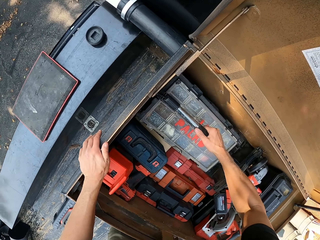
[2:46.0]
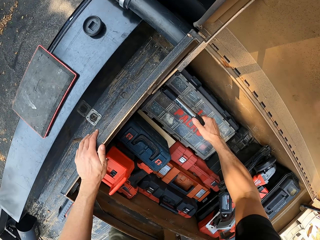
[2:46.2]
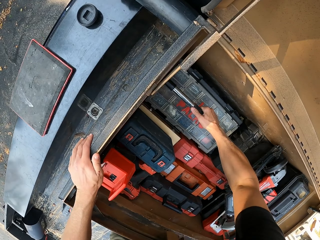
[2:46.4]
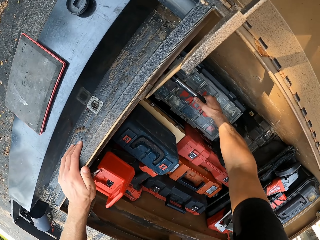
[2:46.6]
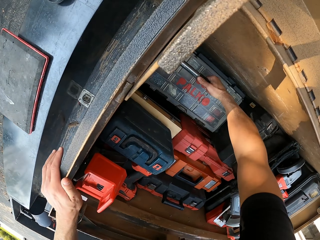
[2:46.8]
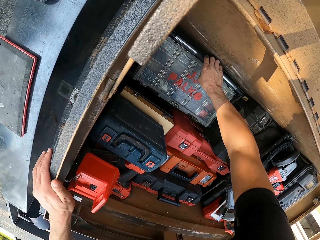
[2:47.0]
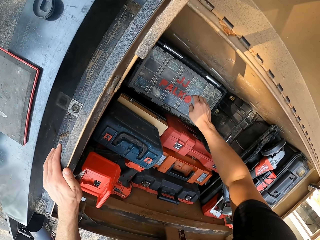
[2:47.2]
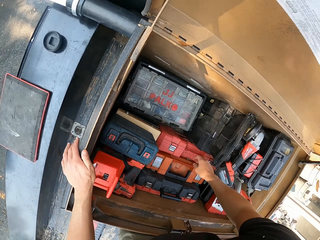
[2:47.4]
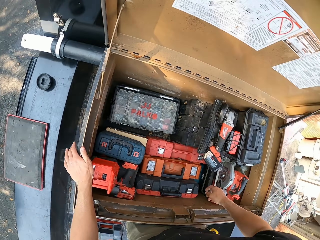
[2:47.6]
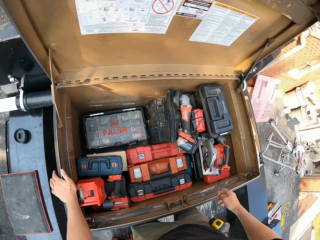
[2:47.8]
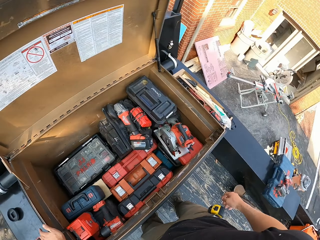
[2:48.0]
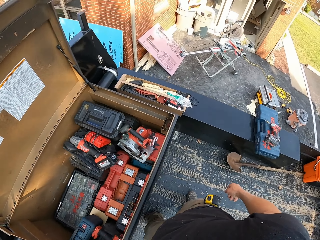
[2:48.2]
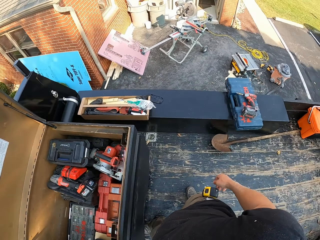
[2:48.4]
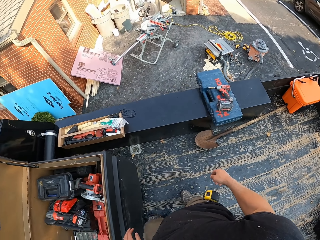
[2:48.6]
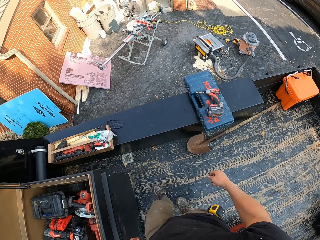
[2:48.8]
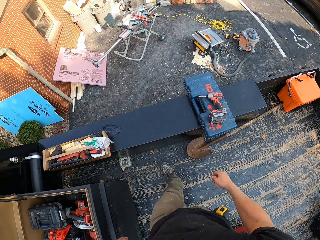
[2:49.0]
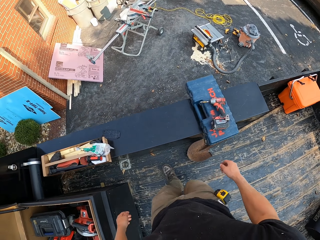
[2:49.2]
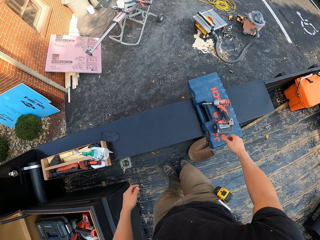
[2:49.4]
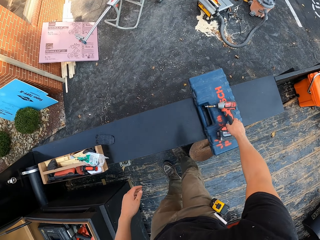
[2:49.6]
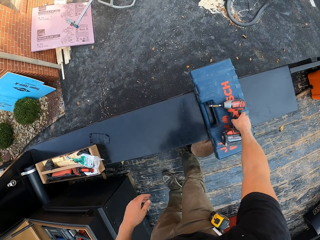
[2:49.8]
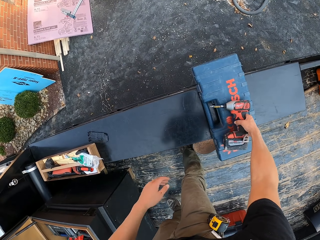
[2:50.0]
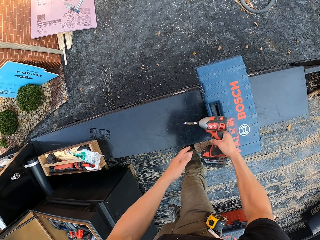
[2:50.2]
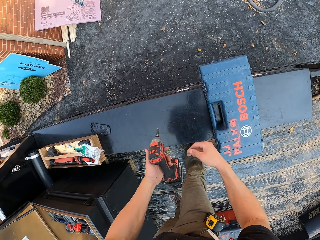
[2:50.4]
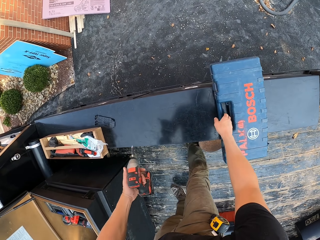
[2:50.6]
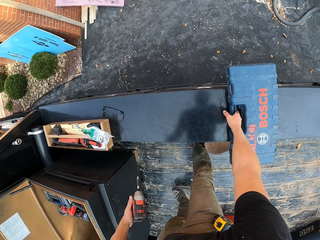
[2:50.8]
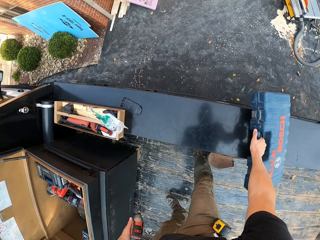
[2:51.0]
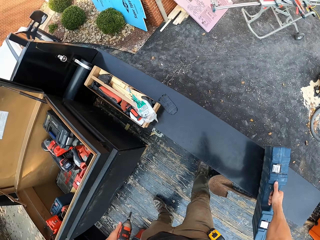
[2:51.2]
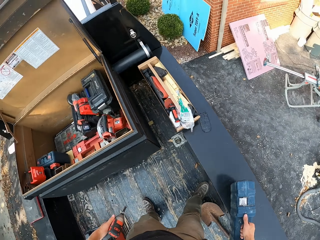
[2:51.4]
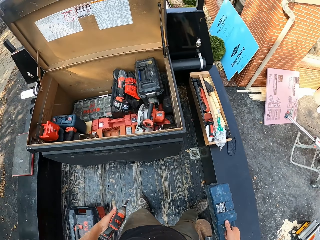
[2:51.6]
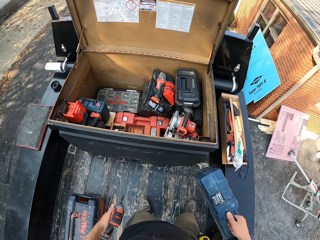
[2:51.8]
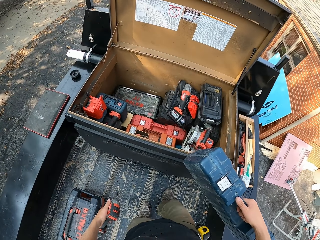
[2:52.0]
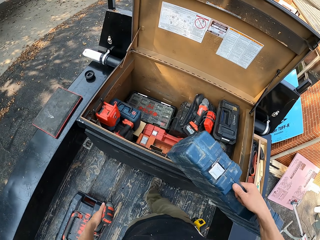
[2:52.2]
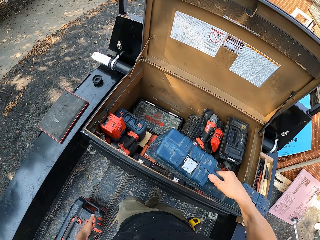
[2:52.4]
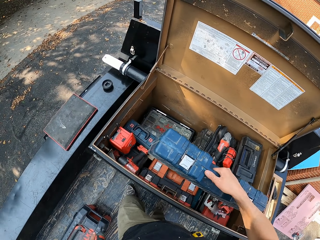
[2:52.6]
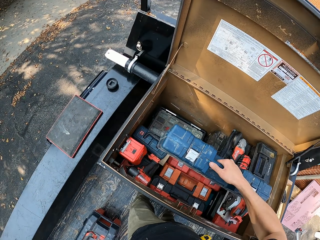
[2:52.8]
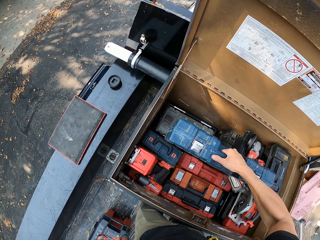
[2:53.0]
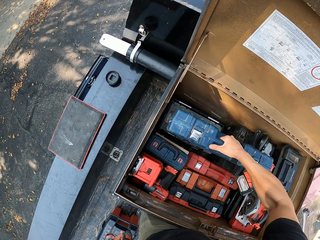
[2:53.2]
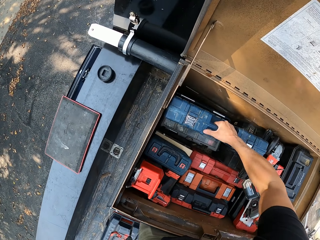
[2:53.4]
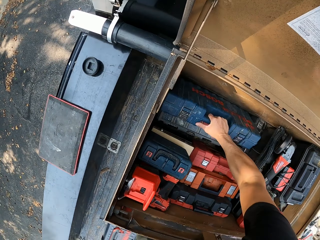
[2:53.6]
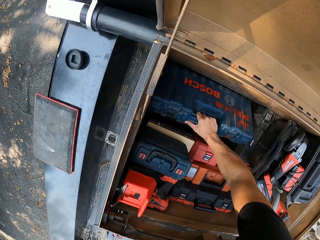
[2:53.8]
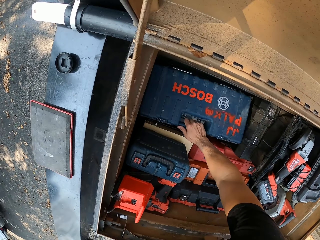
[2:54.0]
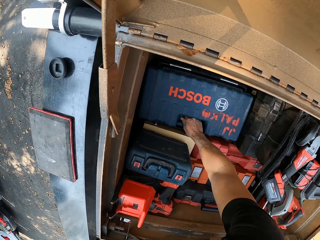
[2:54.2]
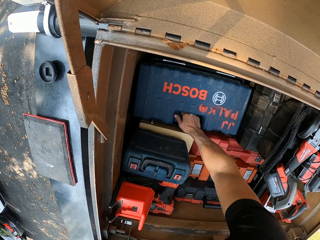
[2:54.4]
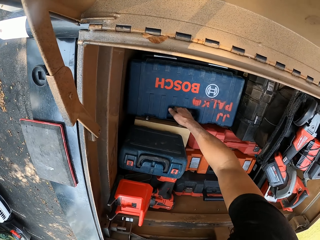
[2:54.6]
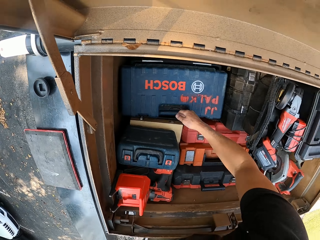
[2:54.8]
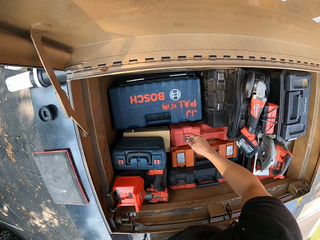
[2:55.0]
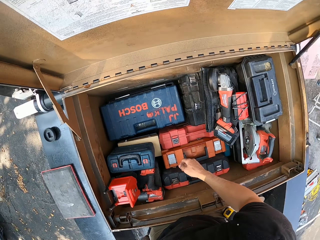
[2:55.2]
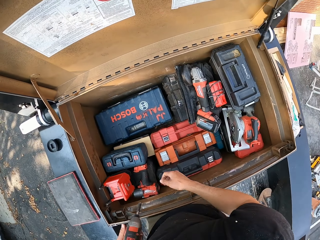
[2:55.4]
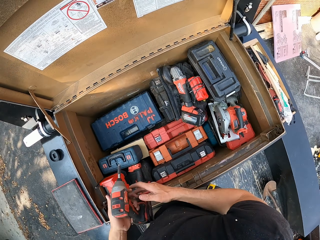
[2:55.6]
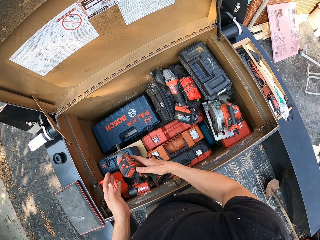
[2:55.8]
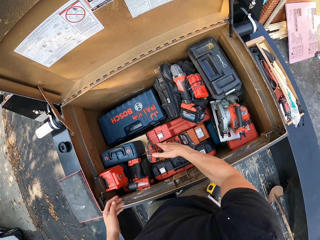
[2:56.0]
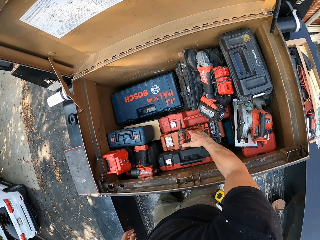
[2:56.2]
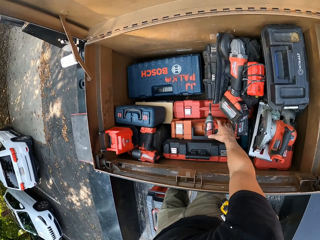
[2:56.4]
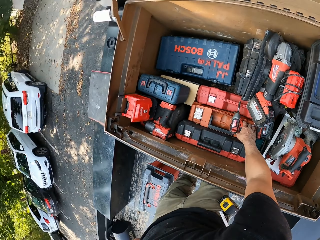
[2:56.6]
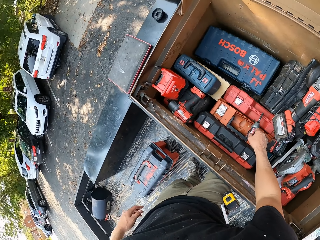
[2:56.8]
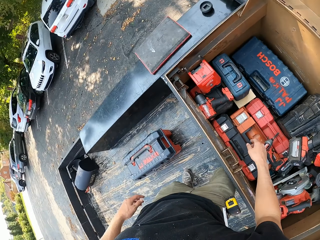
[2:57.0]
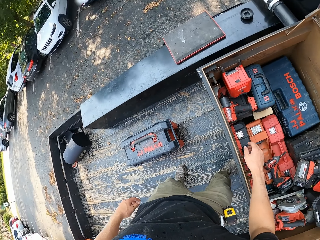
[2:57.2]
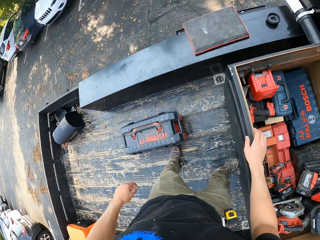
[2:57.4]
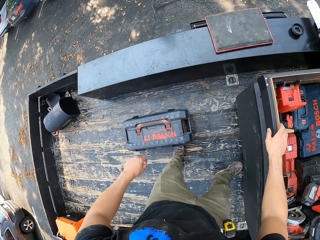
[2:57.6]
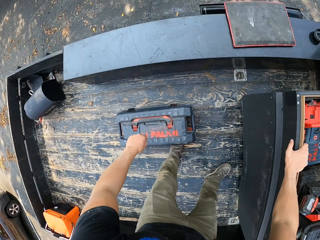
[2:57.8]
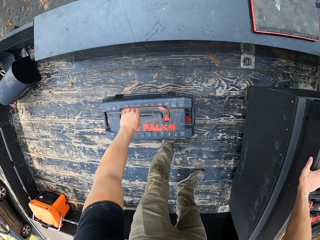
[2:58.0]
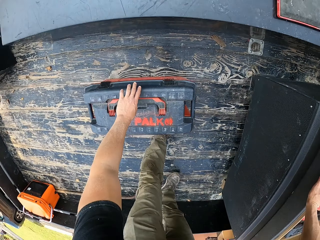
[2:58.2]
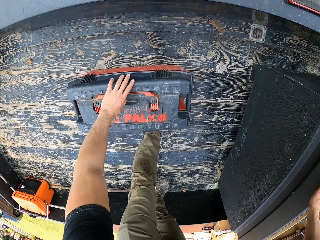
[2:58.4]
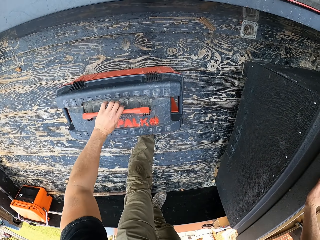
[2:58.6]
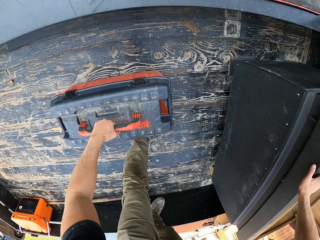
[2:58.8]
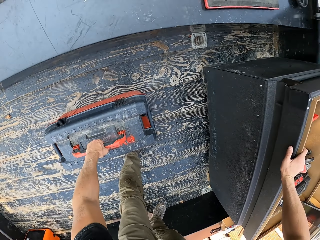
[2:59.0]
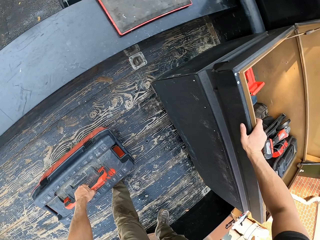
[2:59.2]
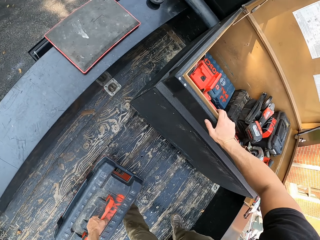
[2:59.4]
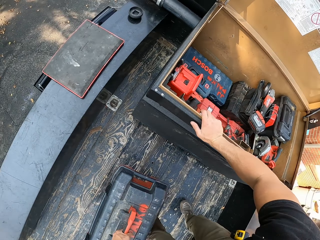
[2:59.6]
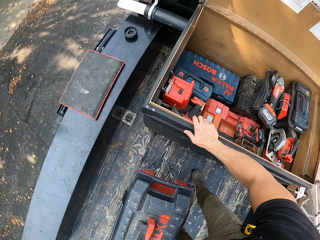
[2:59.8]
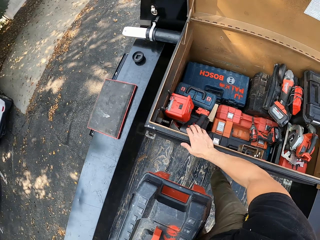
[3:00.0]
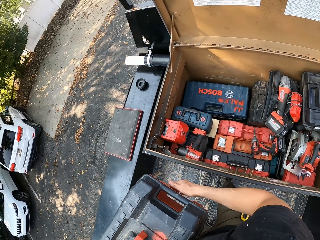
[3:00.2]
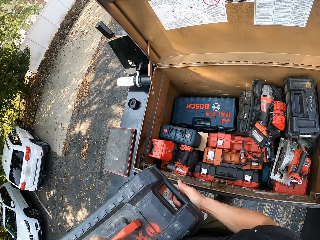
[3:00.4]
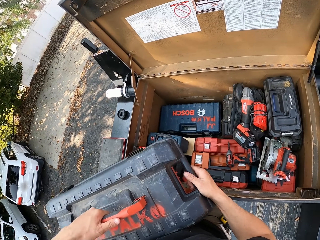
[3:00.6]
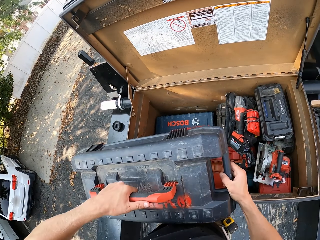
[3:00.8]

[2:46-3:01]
The camera wearer picks the driller on the tool box. They pick the tool box from the truck. They drop the tool box in the box. They pass the driller to the other hand. They drop the driller in the box. They pick the tool box.

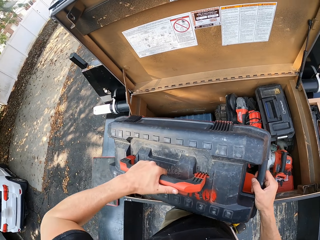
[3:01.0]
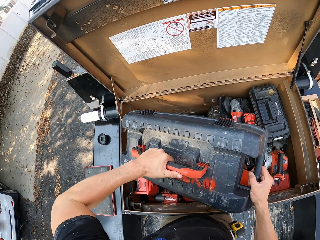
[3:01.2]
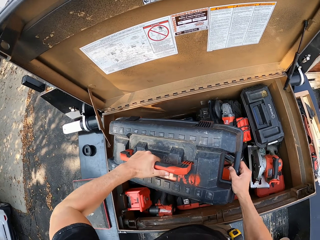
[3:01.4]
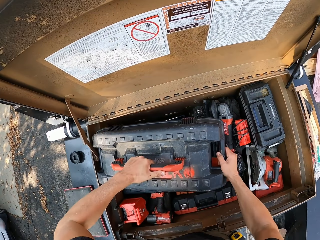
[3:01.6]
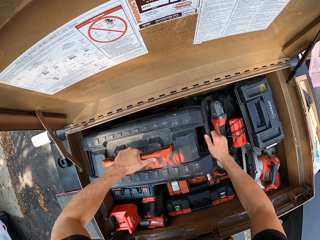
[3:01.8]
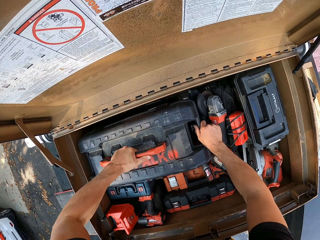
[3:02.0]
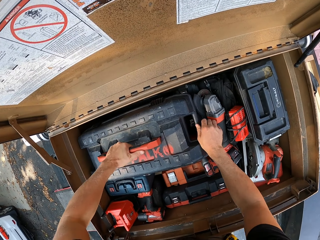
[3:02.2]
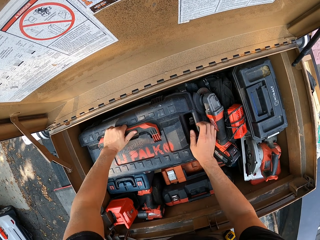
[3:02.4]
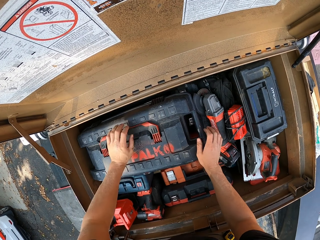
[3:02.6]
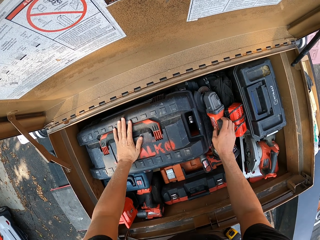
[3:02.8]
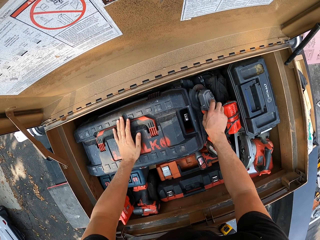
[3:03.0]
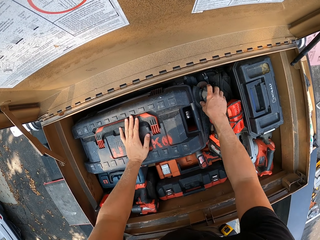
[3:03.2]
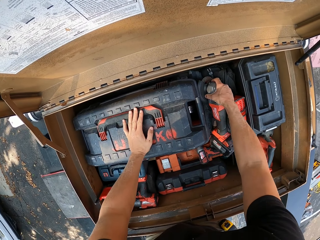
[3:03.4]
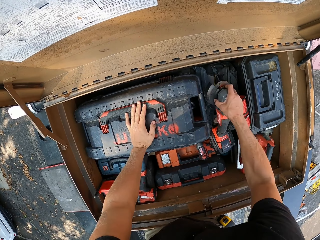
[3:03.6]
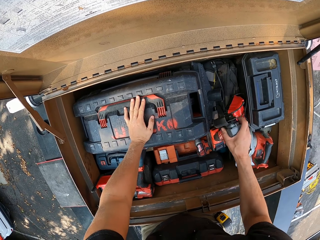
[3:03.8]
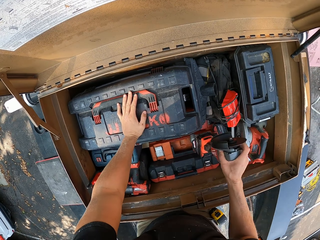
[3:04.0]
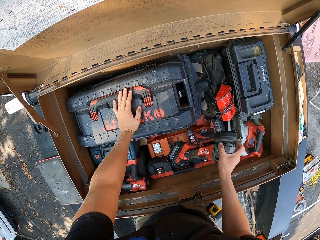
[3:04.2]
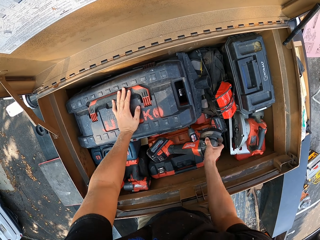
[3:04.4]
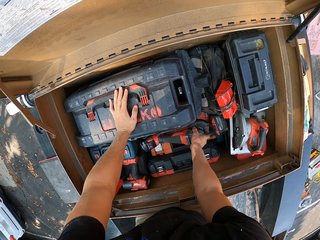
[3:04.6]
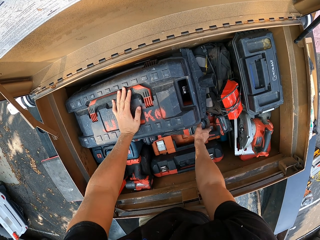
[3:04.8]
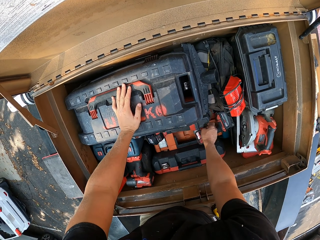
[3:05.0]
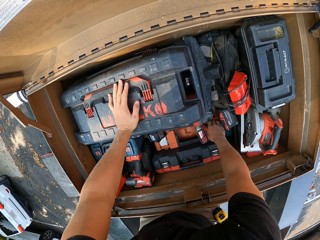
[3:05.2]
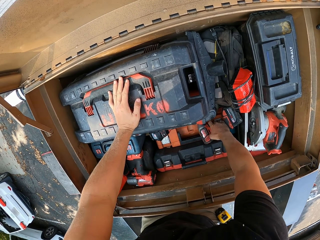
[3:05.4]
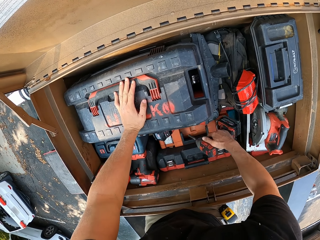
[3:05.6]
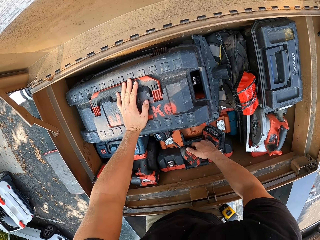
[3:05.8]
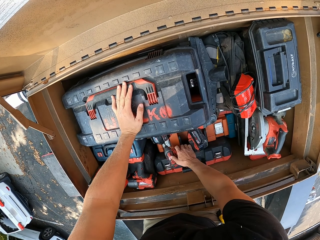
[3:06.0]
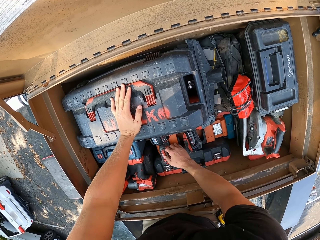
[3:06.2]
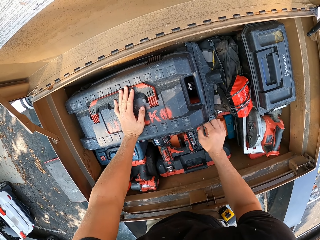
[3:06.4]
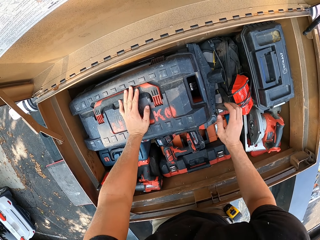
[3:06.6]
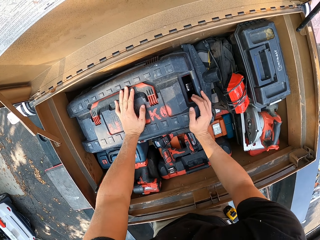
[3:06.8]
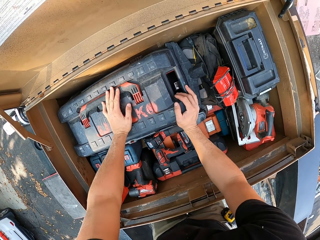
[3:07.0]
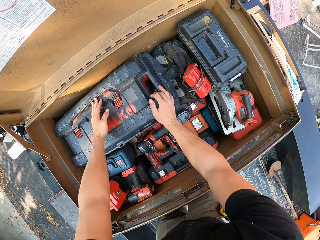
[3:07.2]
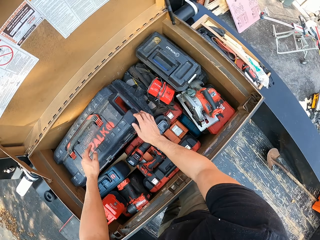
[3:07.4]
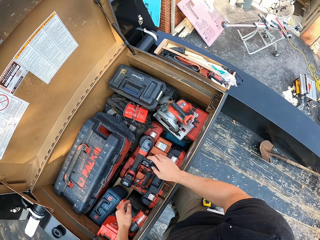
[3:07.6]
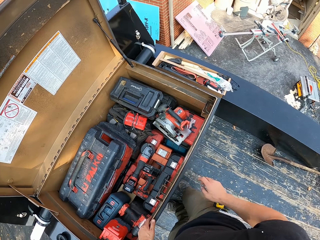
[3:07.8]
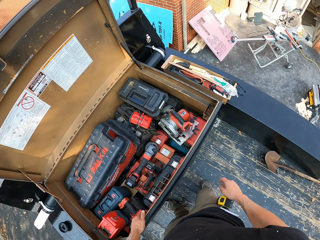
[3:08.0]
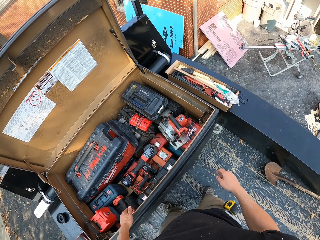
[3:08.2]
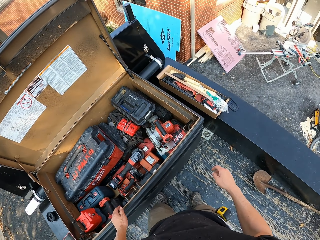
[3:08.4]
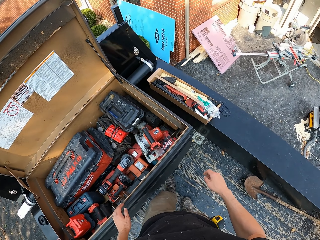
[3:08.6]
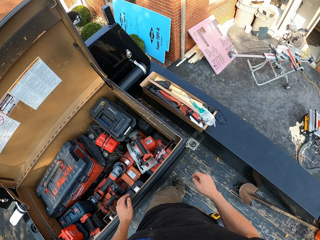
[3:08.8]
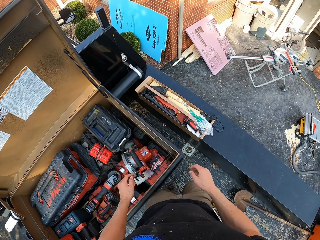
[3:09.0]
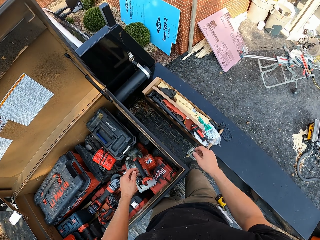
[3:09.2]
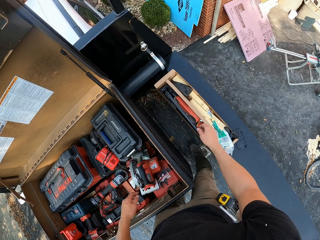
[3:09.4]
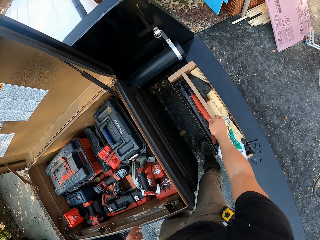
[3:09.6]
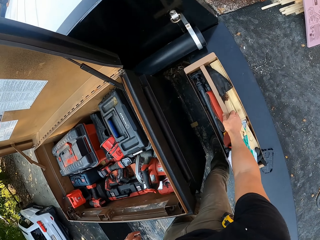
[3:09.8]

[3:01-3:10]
The camera wearer places it in the box. They move the sharpener. They move the driller. They arrange the jigsaw in a mechanic tool bucket.
